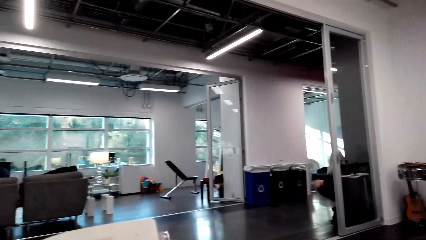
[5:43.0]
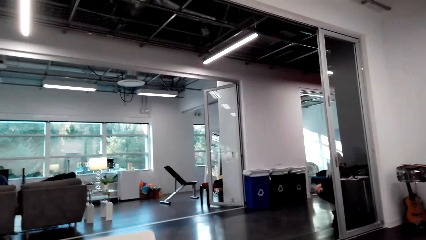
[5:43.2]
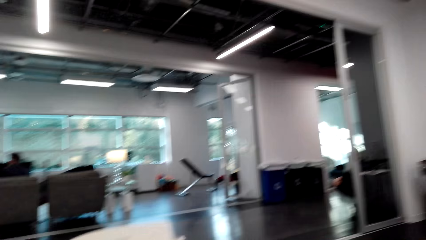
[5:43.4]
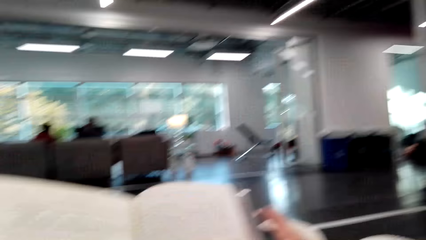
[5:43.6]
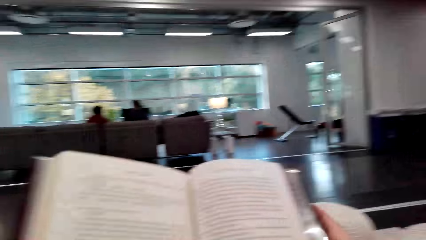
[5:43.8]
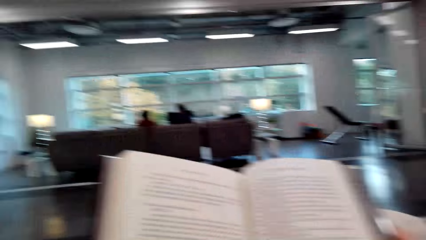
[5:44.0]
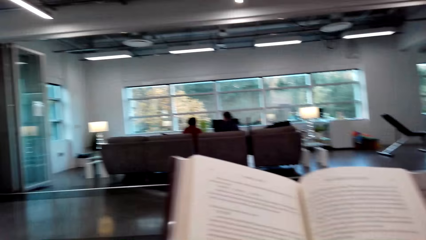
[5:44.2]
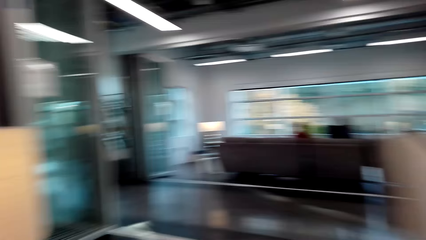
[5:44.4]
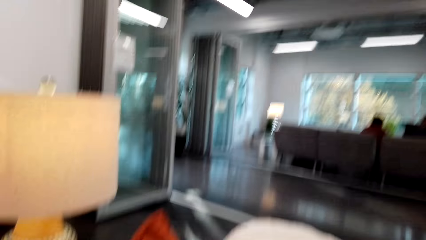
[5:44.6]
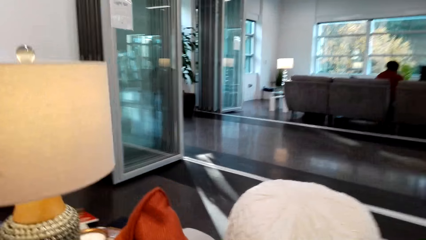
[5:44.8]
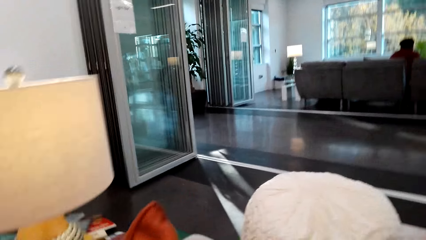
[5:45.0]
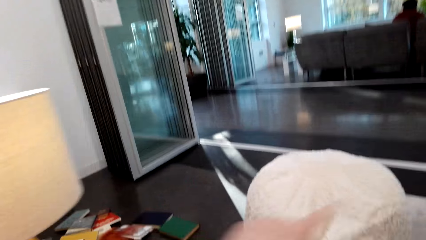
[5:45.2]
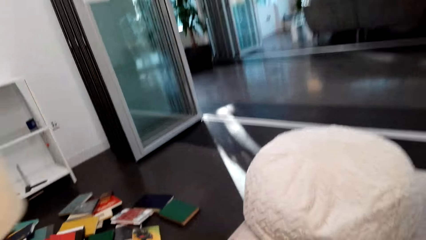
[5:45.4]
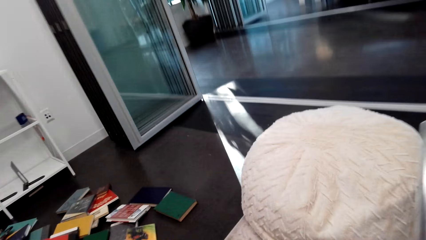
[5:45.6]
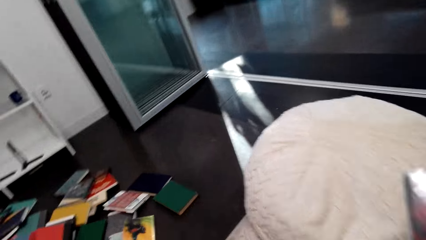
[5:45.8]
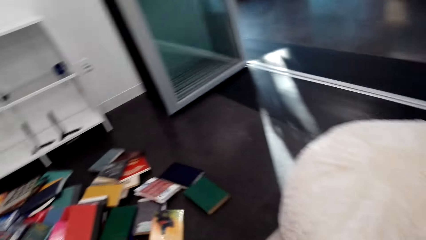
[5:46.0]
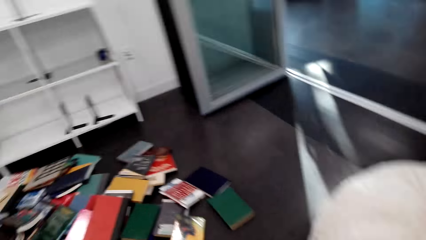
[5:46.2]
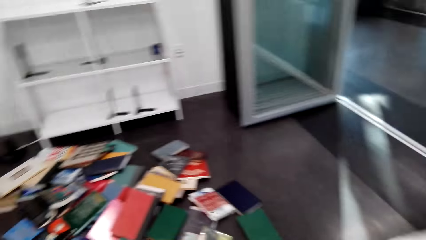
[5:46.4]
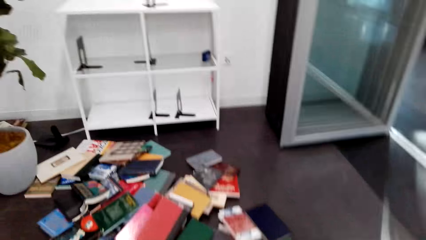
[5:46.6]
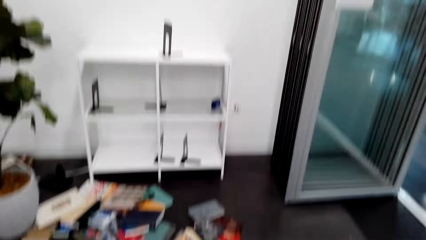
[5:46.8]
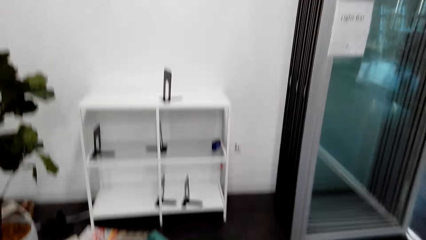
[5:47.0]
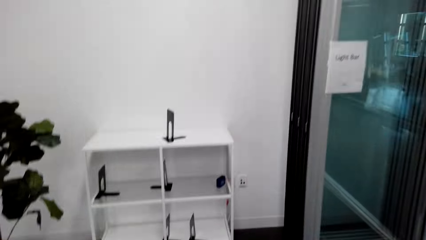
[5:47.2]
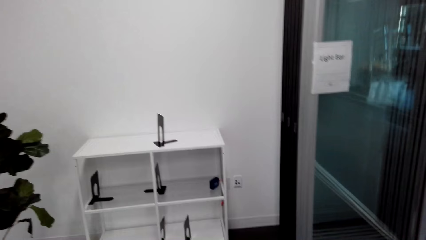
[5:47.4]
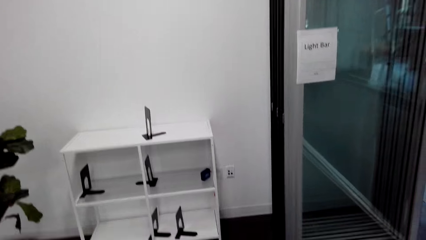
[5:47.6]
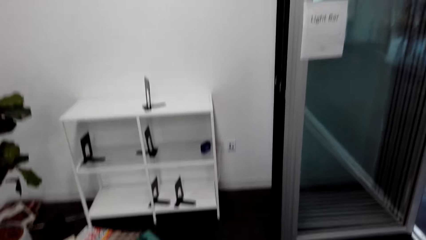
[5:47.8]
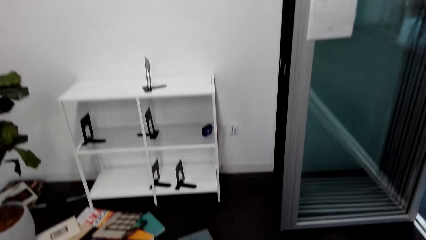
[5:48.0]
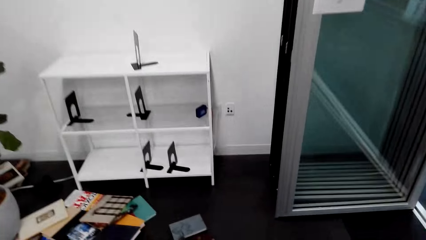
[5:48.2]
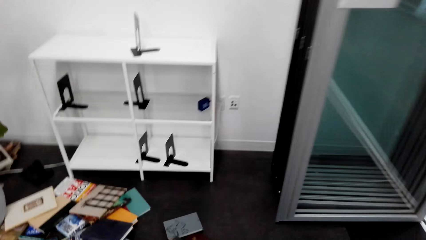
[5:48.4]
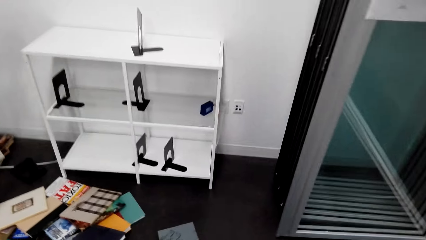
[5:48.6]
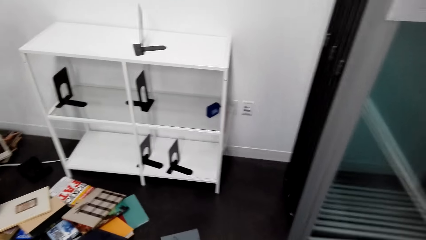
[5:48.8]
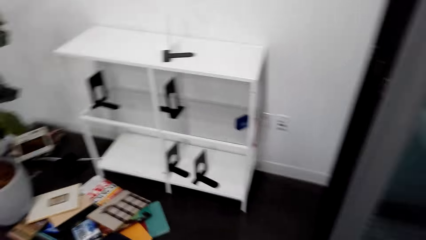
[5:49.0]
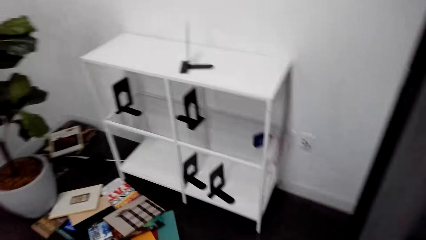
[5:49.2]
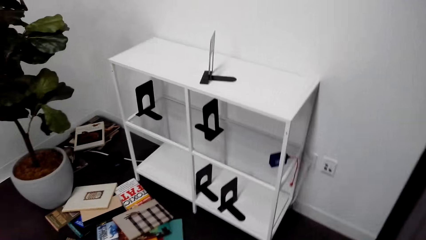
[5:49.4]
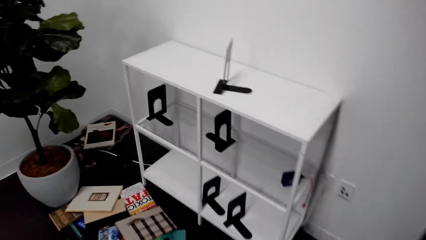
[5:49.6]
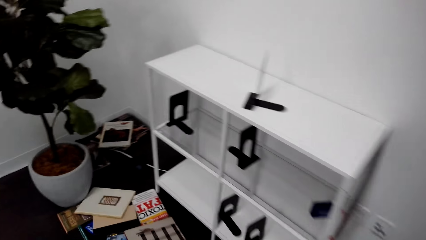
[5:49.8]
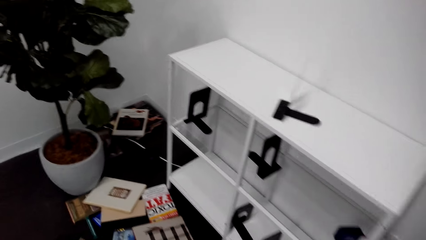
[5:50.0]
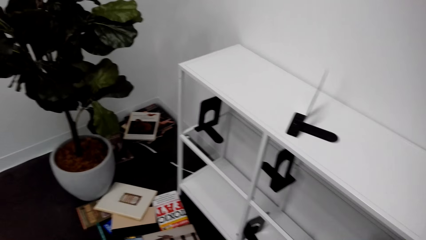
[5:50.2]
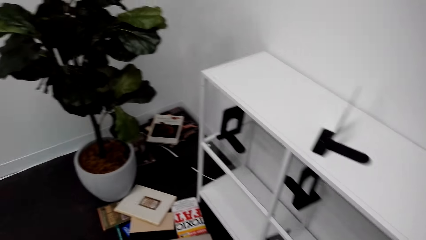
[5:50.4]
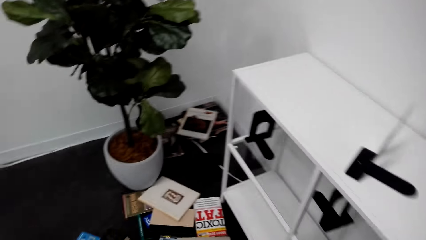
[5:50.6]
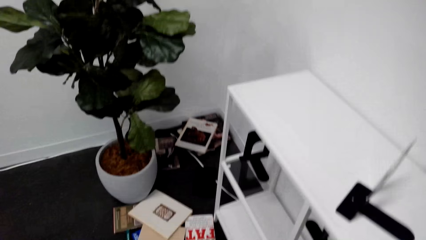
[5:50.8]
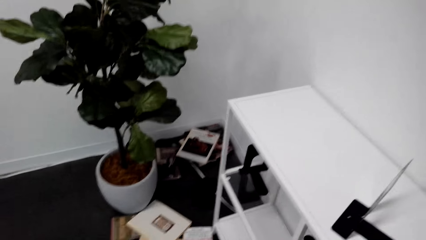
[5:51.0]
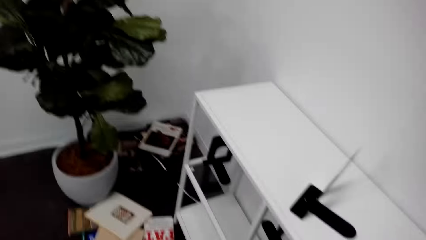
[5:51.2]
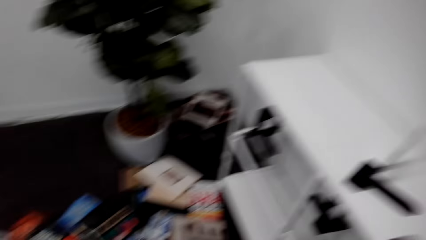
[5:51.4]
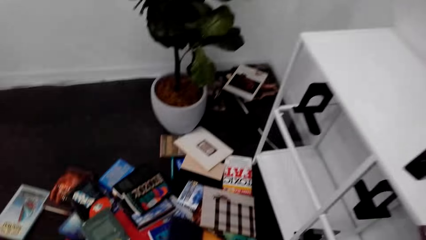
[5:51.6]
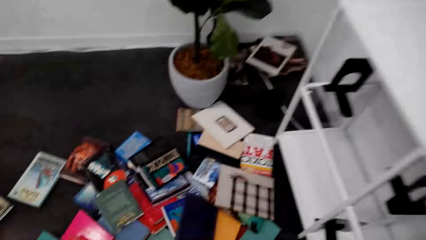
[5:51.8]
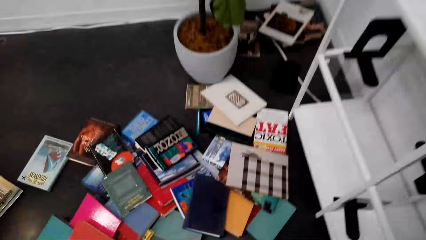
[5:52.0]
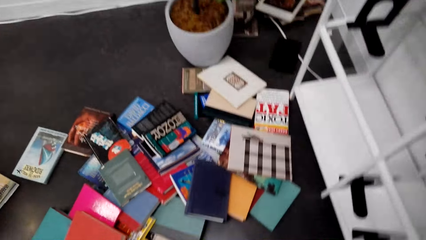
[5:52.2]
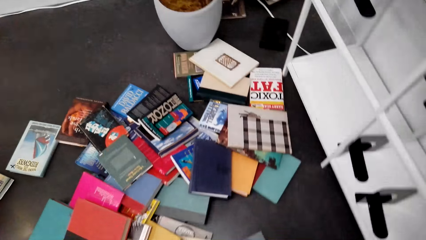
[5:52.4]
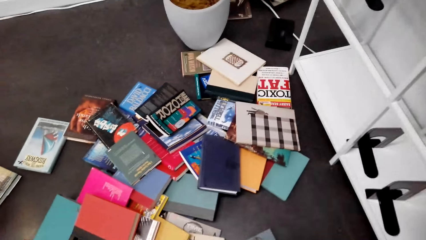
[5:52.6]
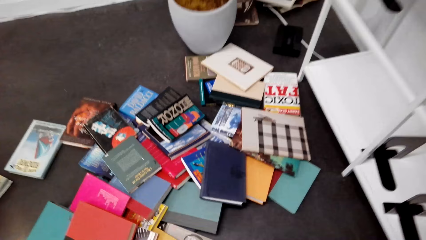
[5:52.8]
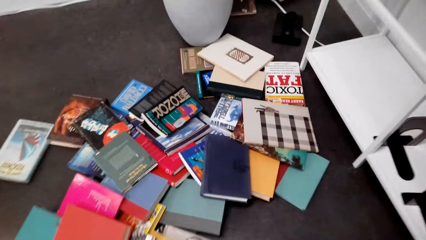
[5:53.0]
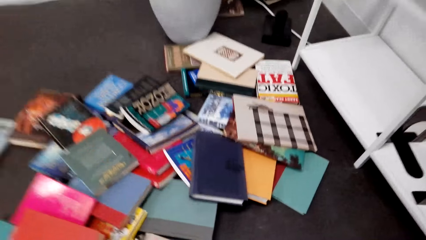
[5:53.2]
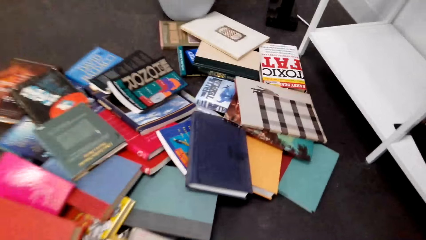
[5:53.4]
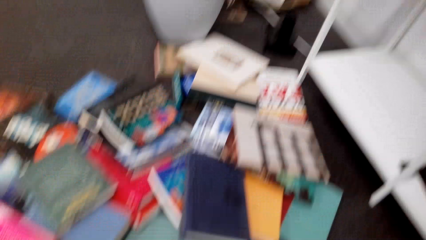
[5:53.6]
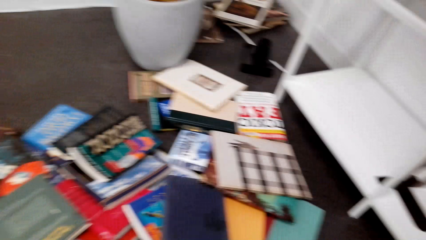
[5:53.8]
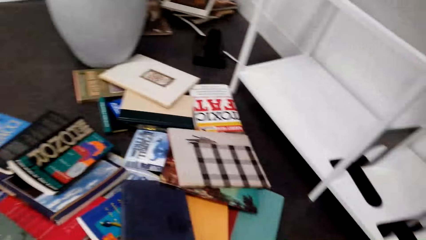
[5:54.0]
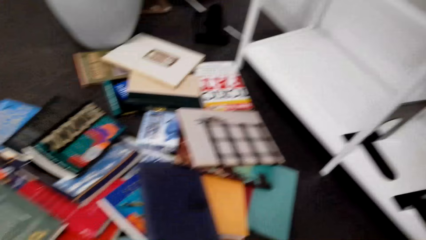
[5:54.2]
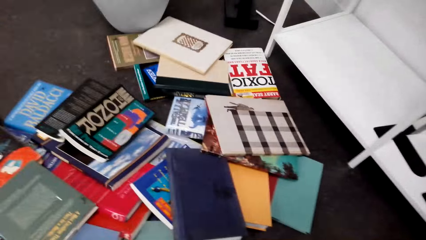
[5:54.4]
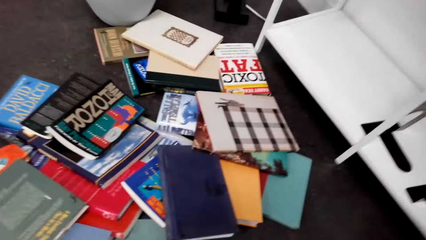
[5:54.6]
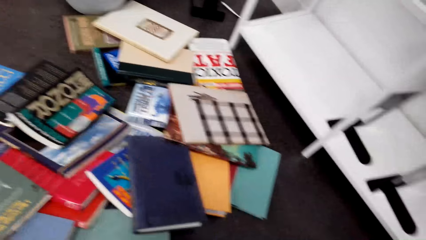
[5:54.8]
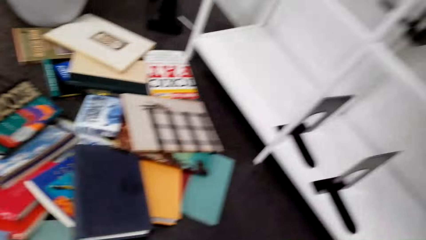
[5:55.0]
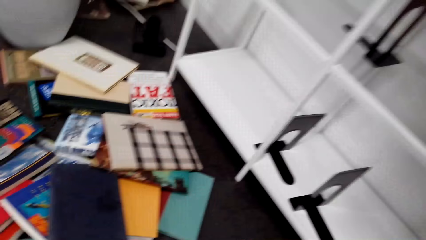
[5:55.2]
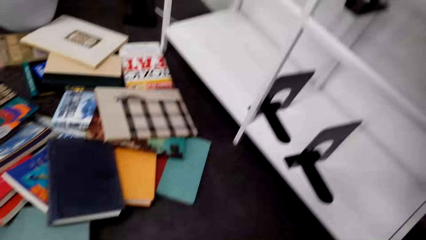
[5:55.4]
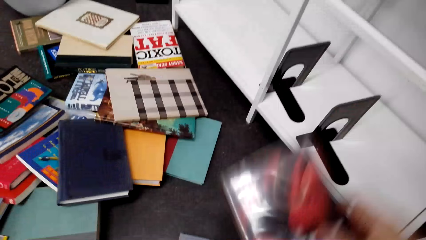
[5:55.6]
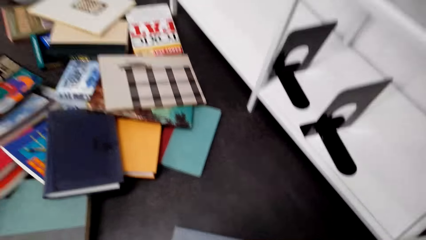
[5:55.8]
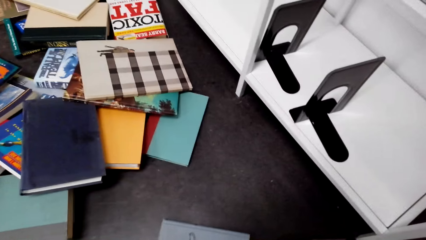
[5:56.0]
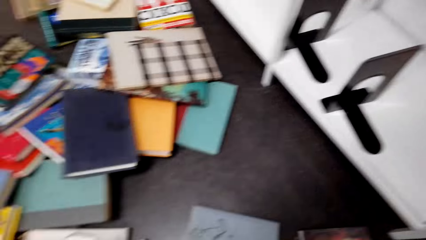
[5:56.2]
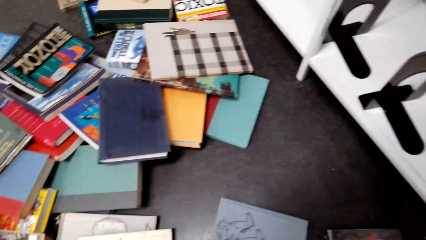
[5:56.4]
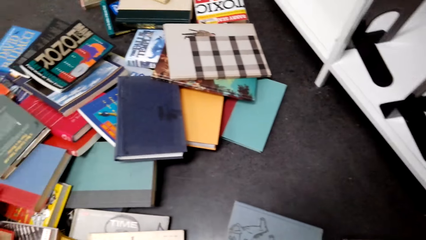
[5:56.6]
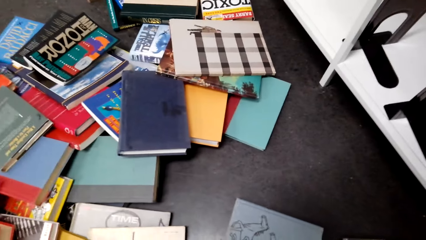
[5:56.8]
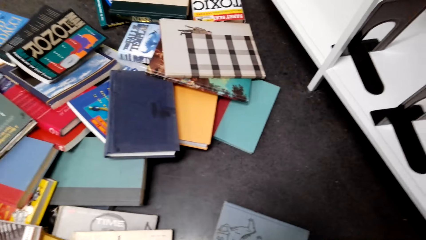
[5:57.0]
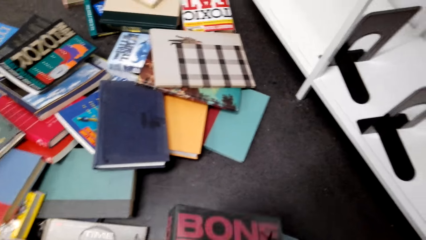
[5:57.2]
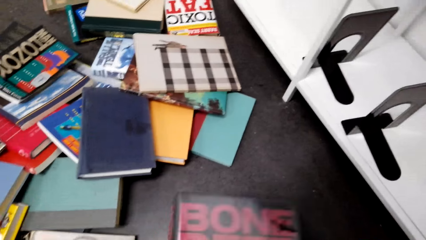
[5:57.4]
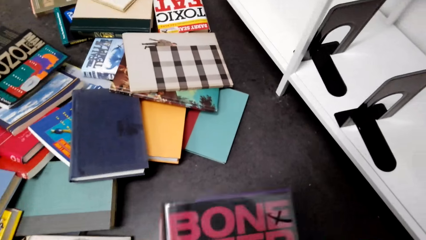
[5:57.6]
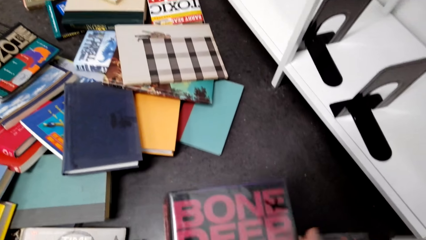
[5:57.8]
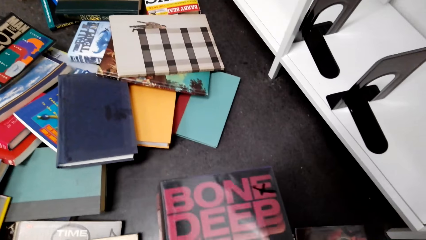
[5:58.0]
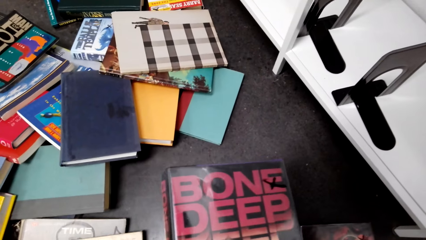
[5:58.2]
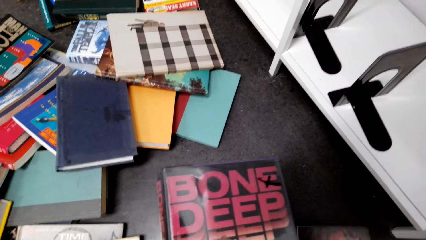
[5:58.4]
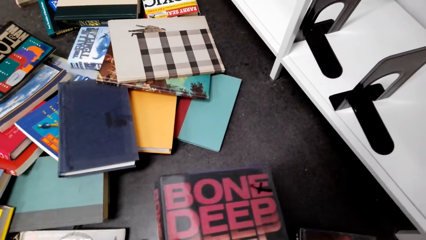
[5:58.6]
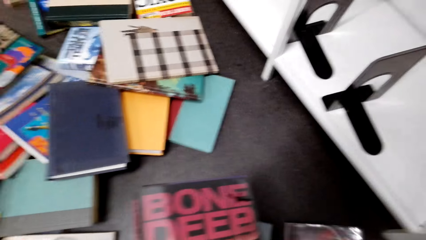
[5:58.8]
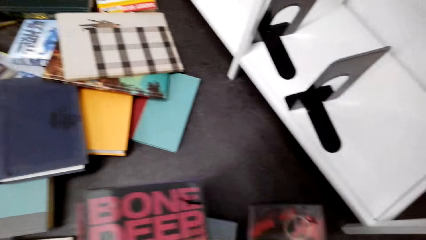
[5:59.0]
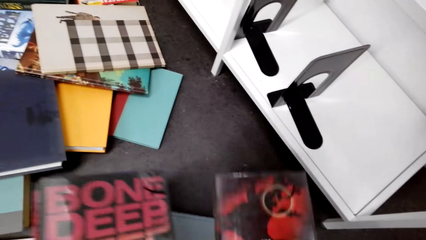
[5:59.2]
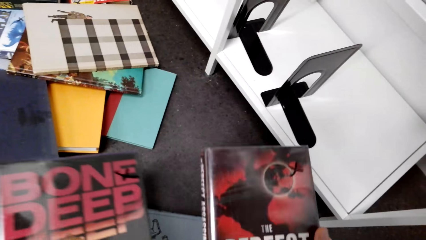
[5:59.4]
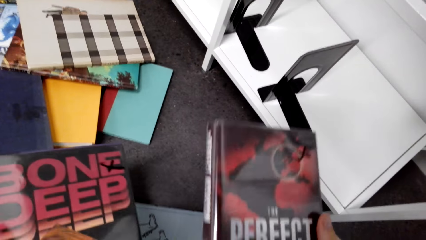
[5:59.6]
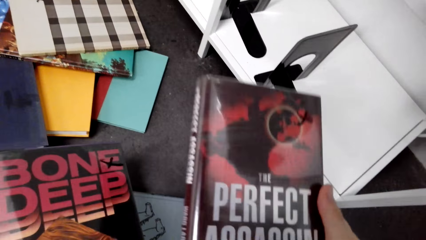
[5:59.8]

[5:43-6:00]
The camera wearer looks aside. They walk towards the books on the floor. They bend towards the books on the floor. They hold a book. They pick up the book.
